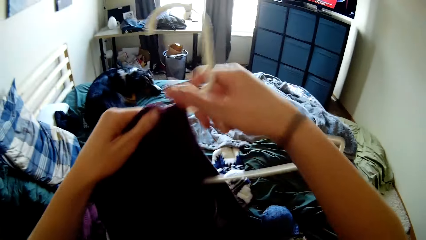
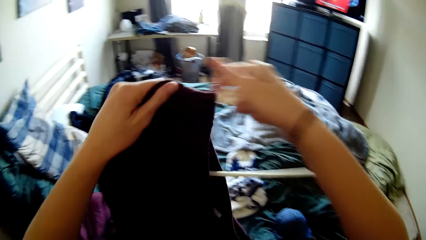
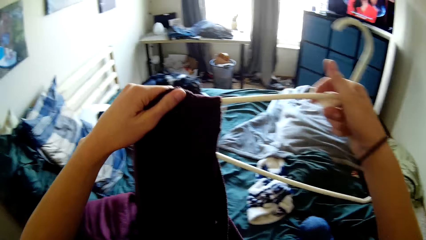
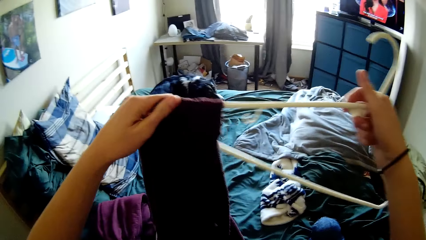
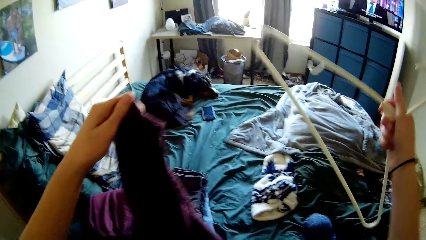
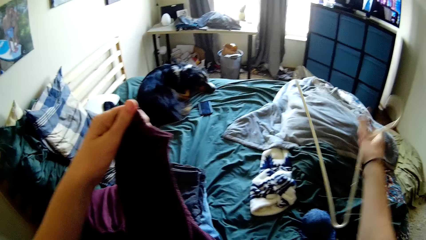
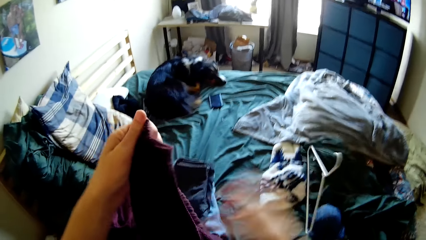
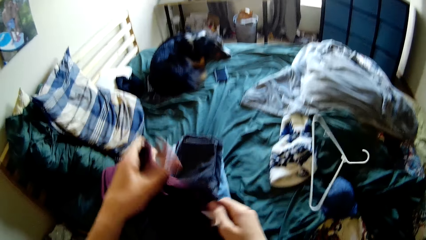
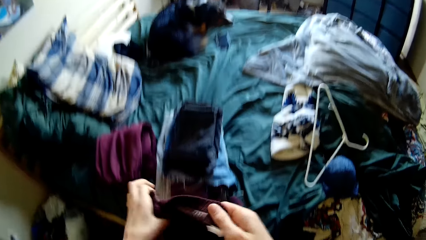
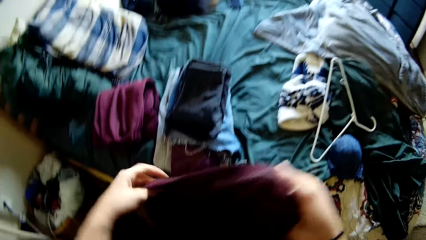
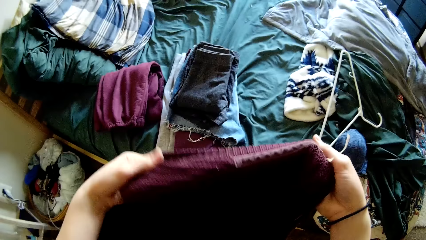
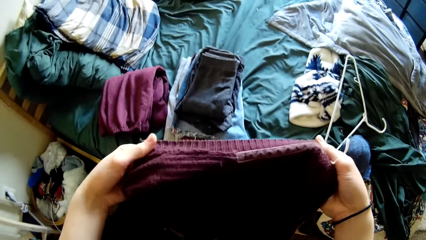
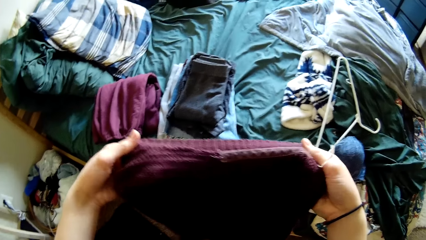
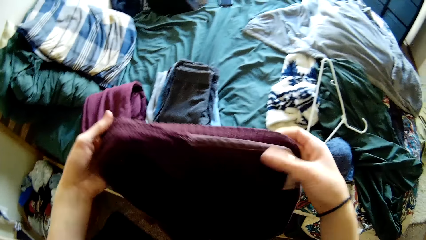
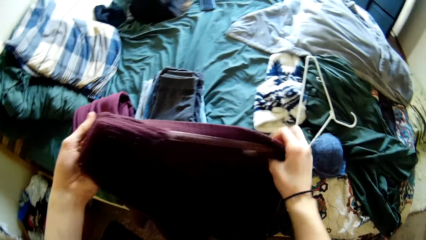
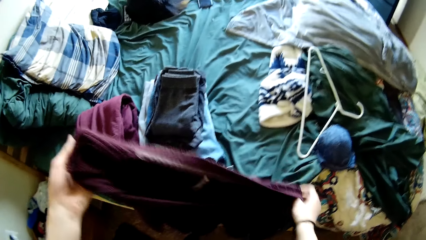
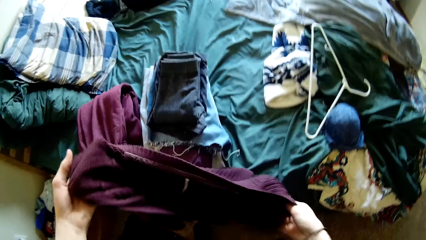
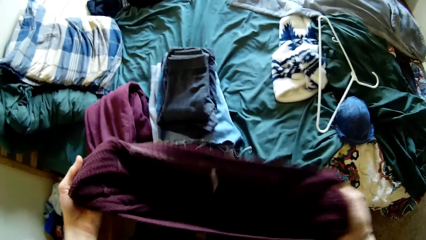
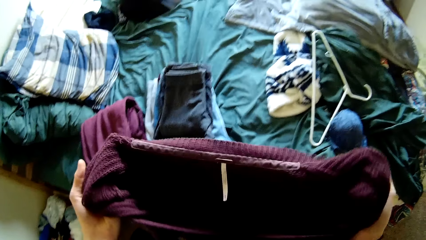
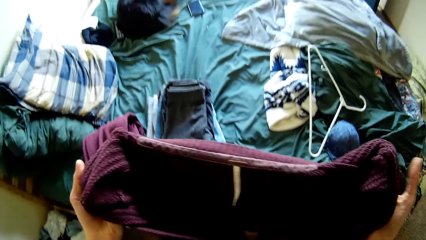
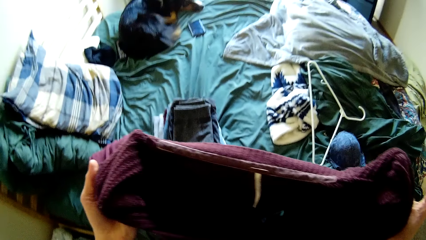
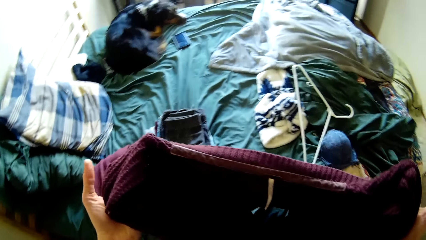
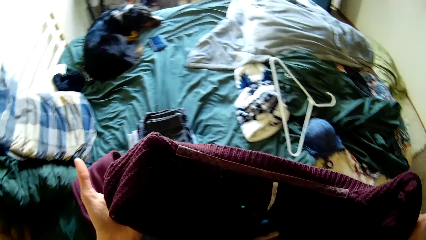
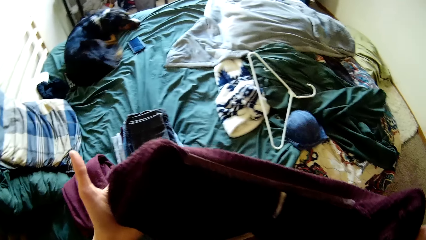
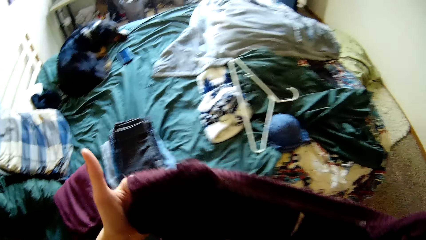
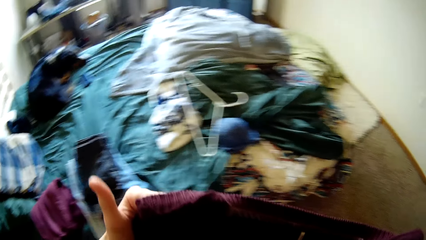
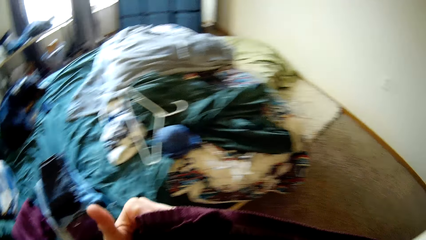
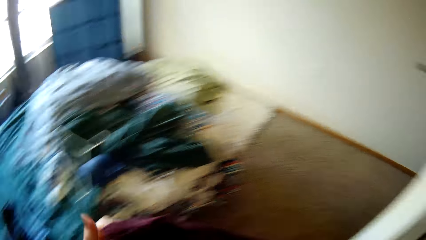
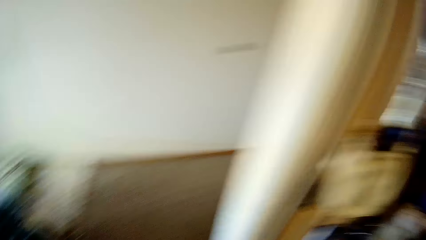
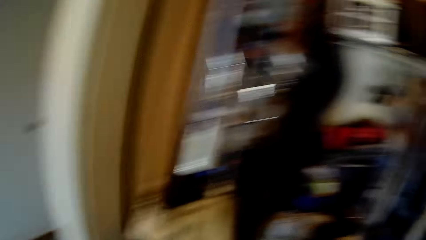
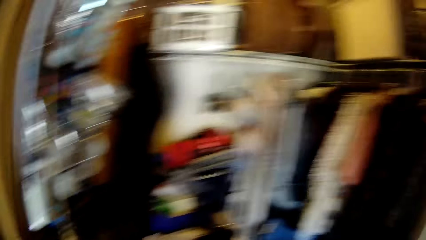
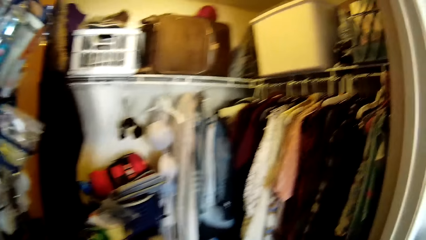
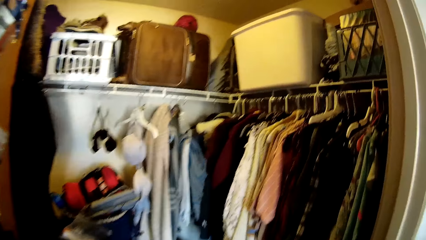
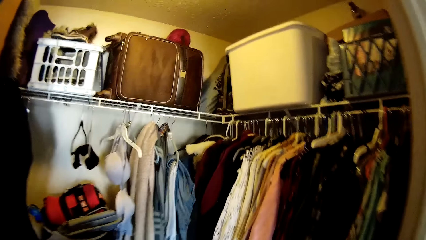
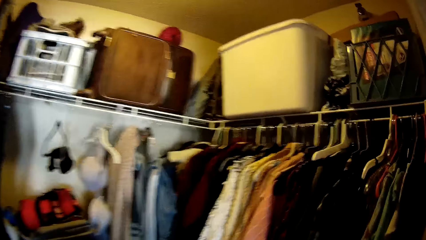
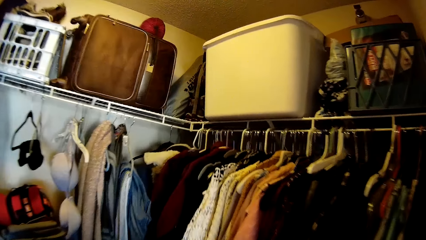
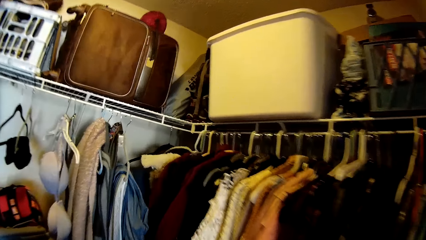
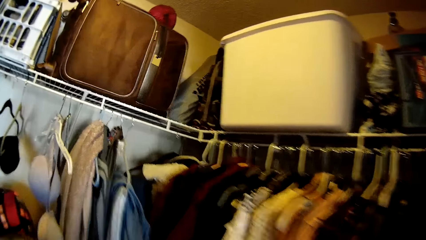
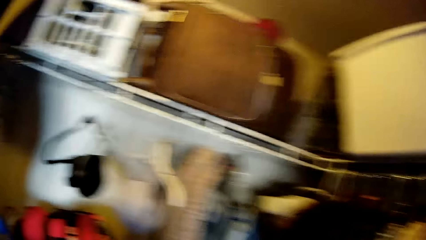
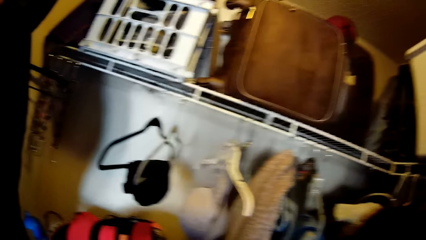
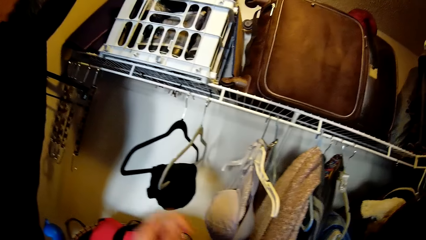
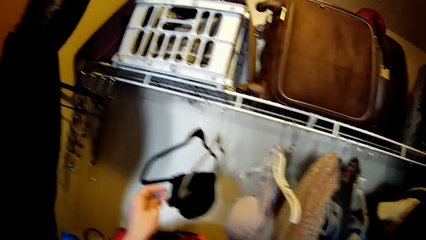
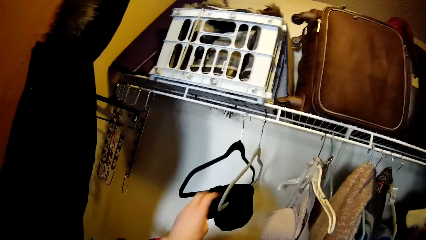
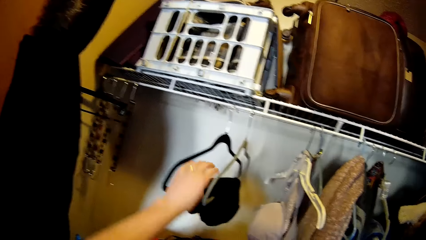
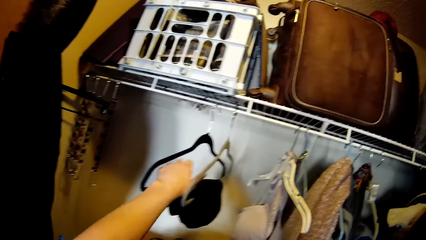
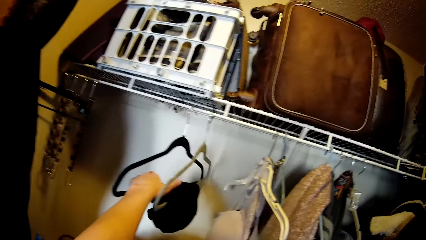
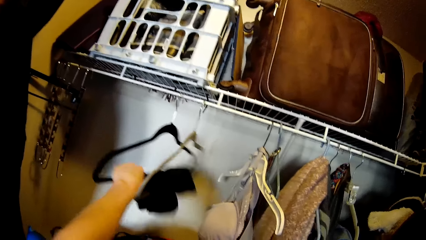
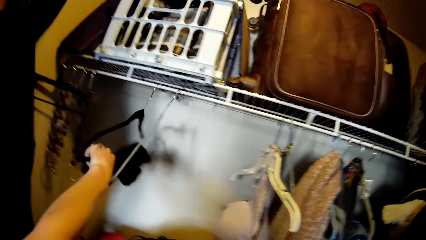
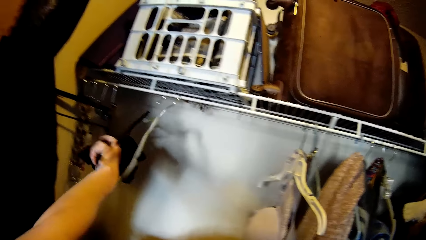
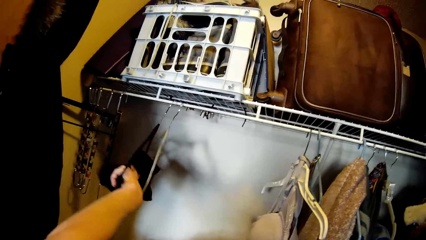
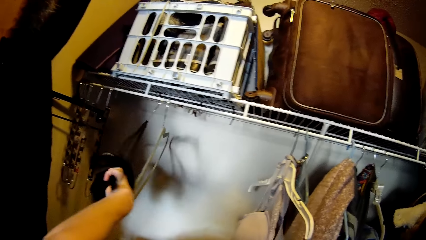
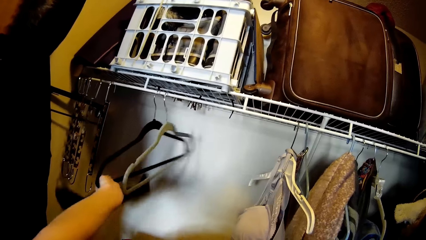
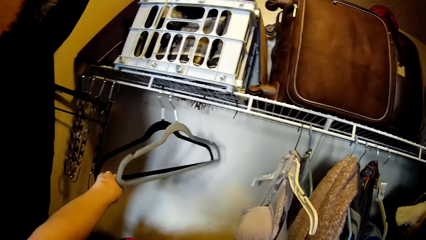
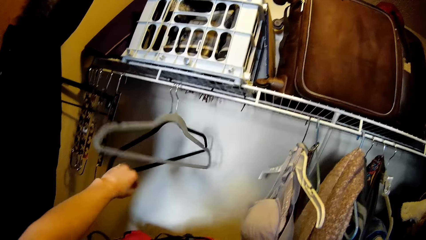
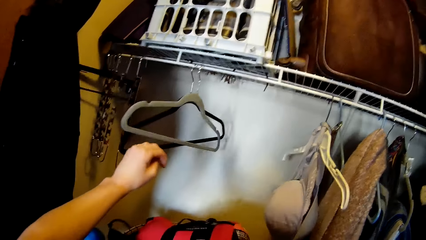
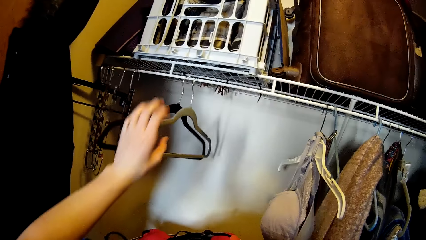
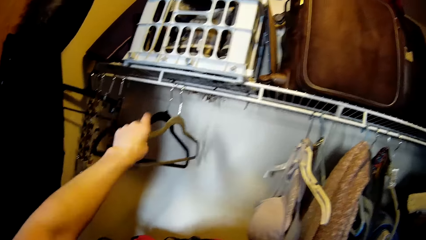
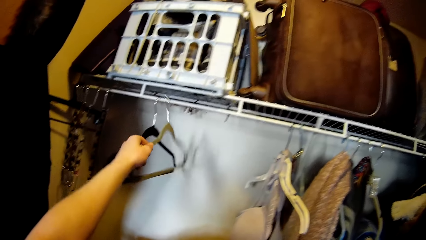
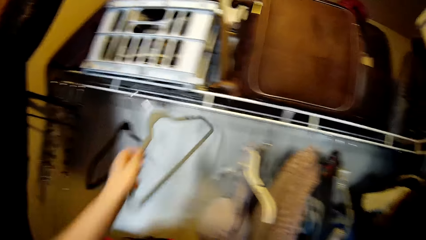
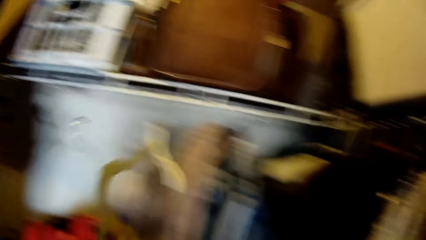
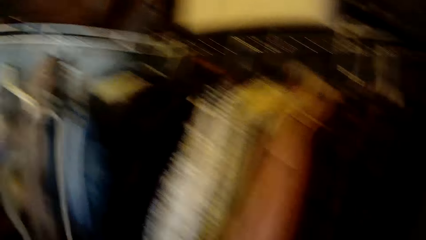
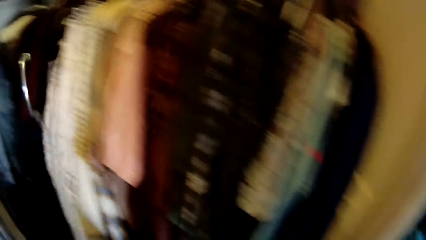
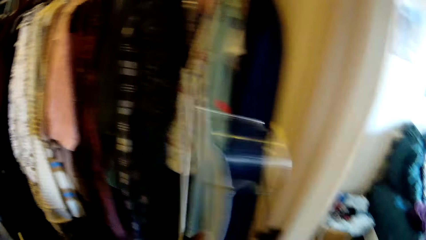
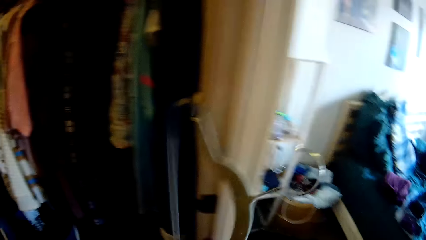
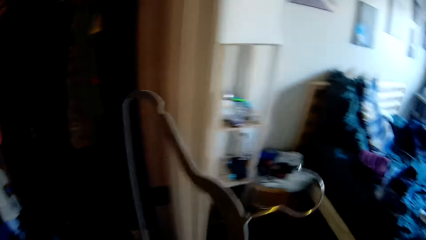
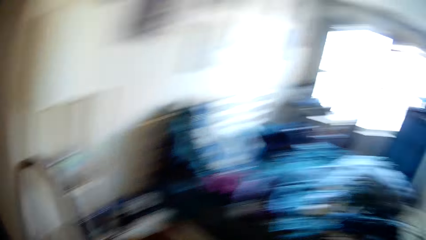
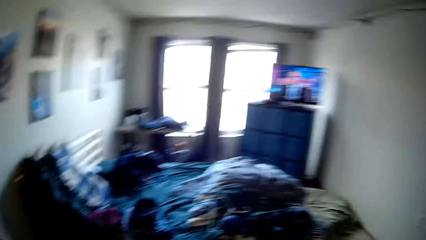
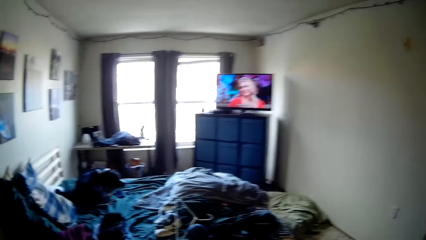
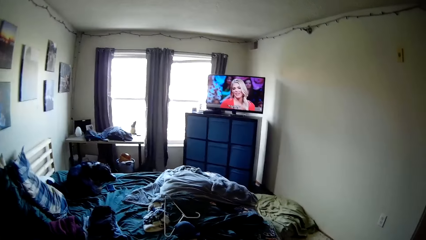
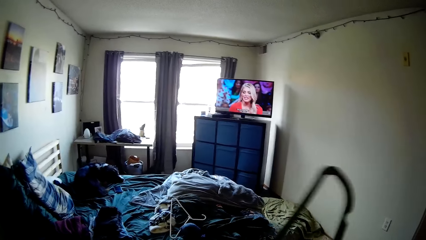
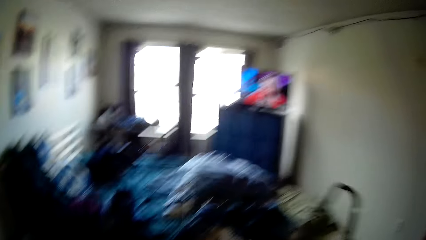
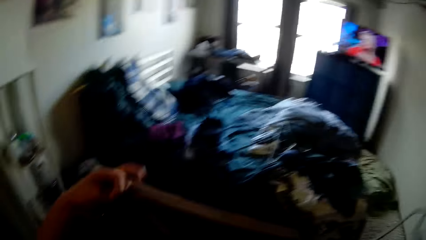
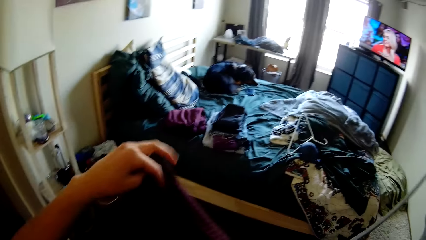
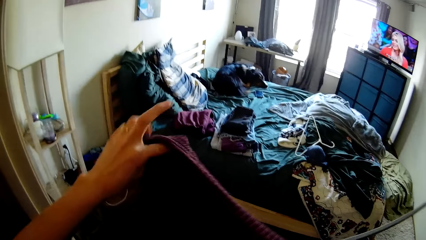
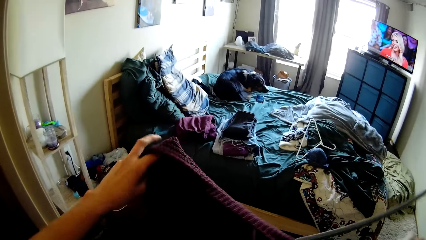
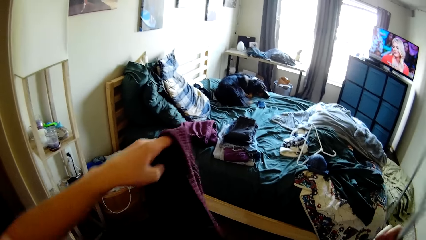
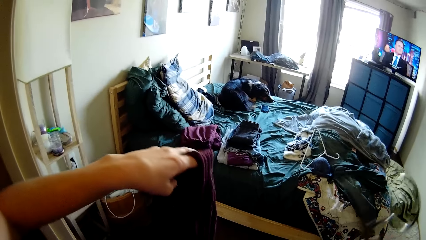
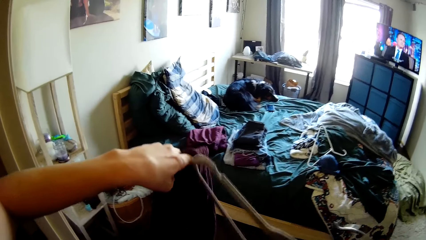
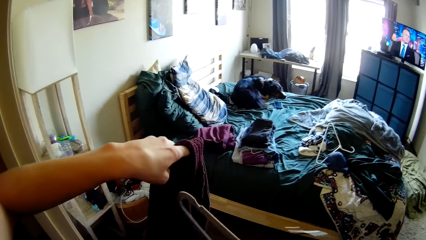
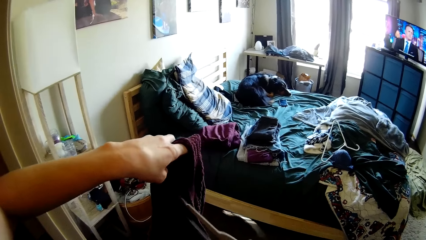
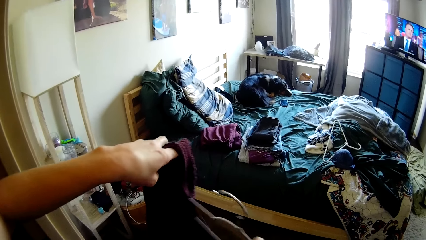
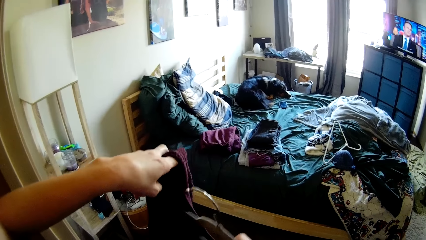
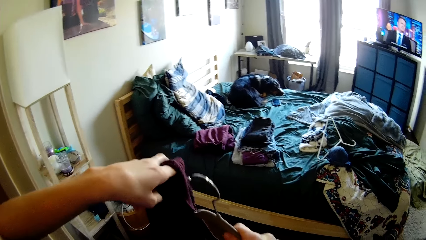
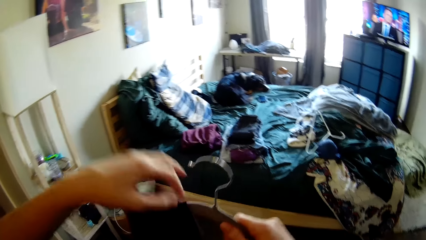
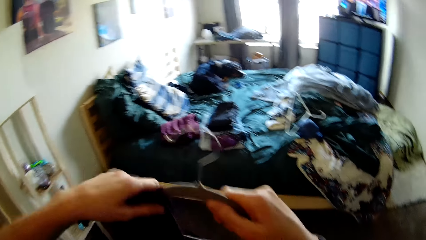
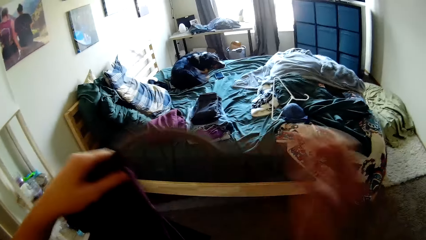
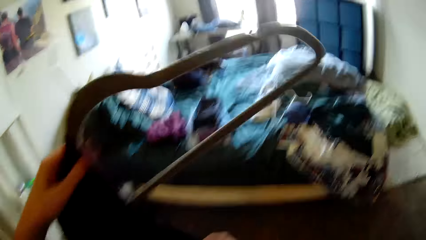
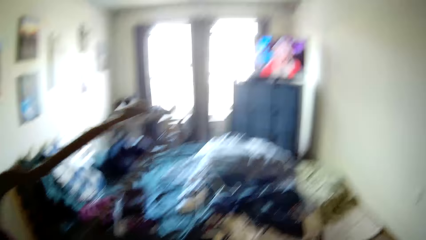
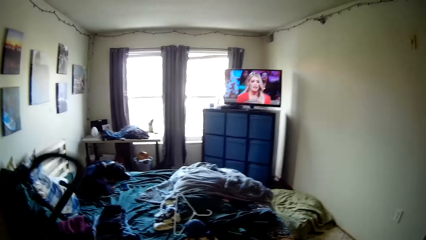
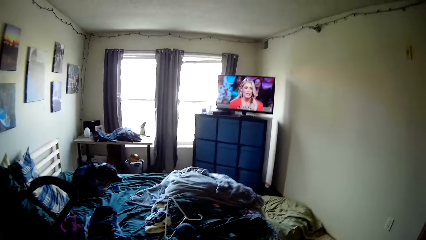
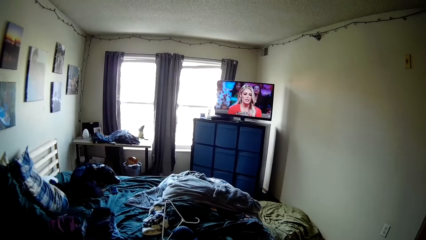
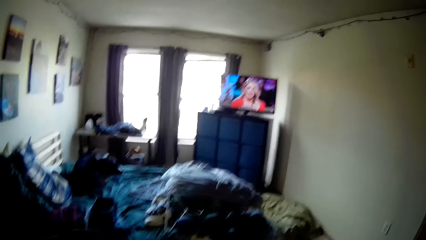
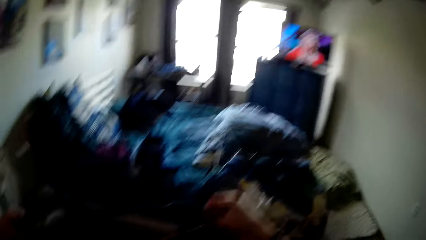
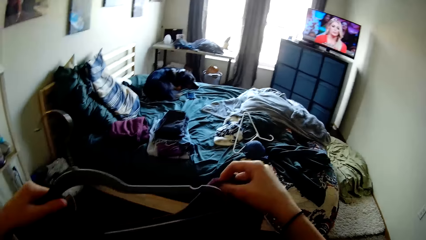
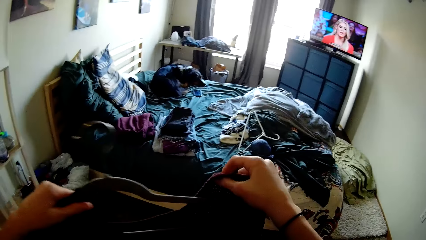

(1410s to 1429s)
The camera wearer removes the hanger from the cloth. She drops the hanger in her hand. She touches the cloth with both hands and looks at the cloth. She stretches the cloth. She checks the size of the cloth's neck. She walks to the wardrobe. She touches the hanger. She shifts two hangers with her hands on the wardrobe rack. She drops a cloth from the hanger. She lets go of the hanger. She touches the hanger. She removes one of the hangers from the rack with her hand. She walks around. She lifts the hanger. She walks around. She holds the cloth. She hangs the cloth on the hanger in her hand.
